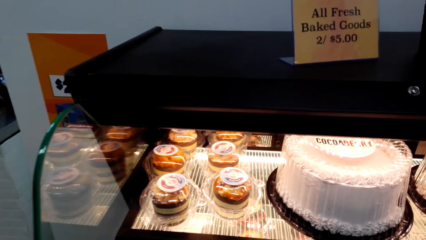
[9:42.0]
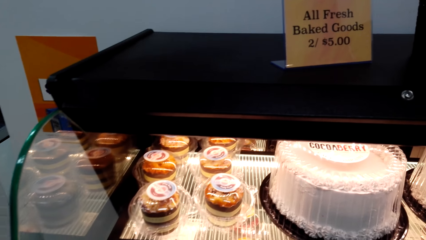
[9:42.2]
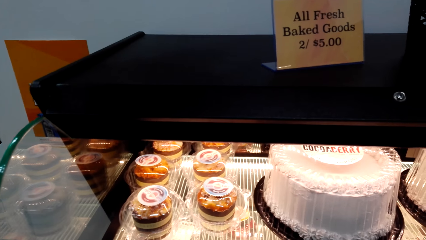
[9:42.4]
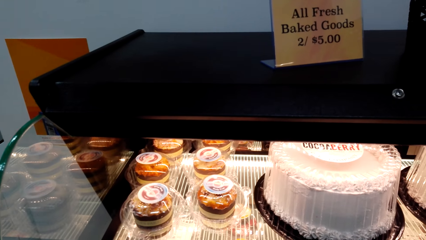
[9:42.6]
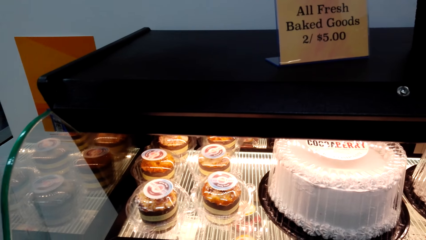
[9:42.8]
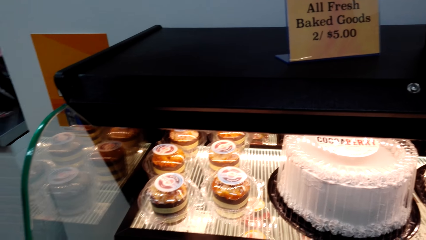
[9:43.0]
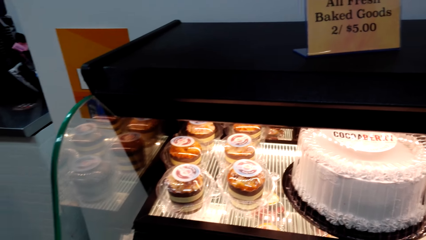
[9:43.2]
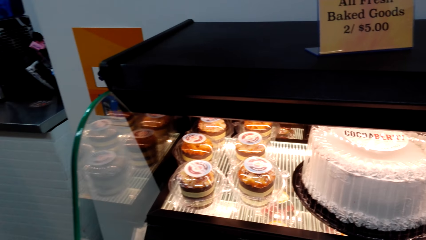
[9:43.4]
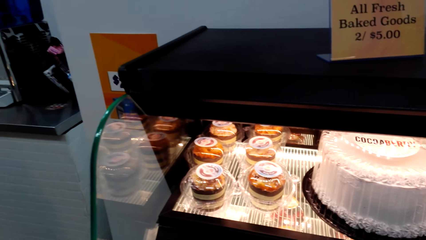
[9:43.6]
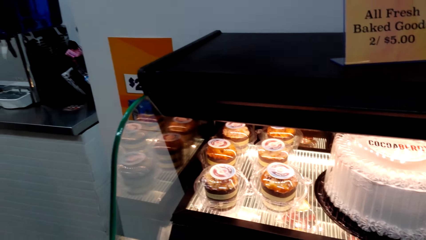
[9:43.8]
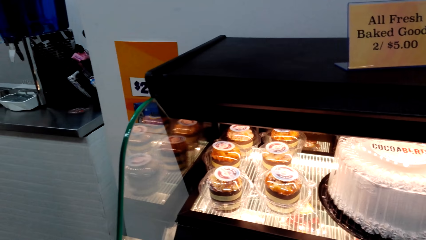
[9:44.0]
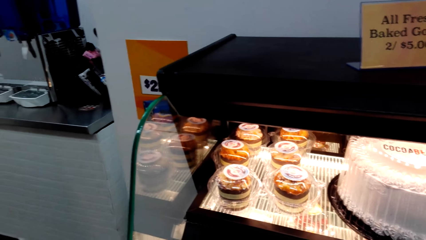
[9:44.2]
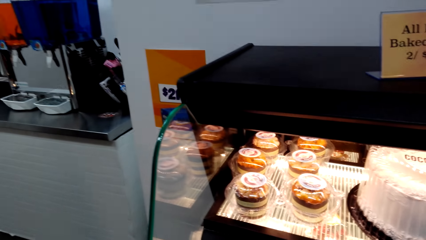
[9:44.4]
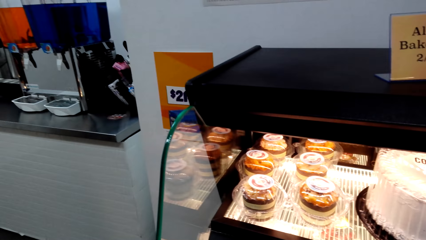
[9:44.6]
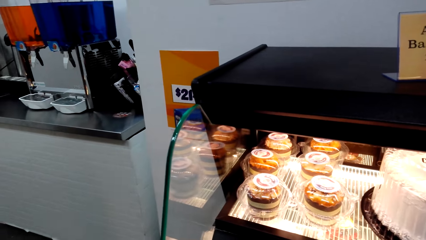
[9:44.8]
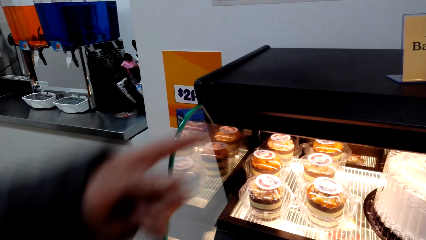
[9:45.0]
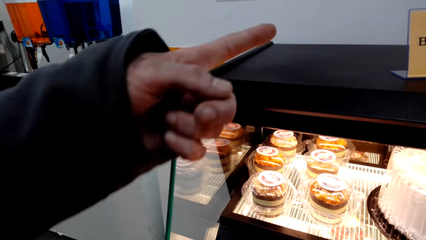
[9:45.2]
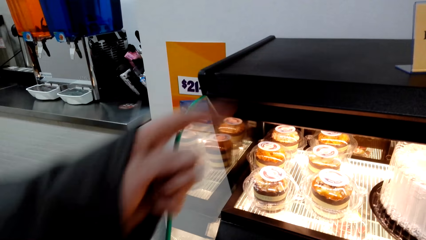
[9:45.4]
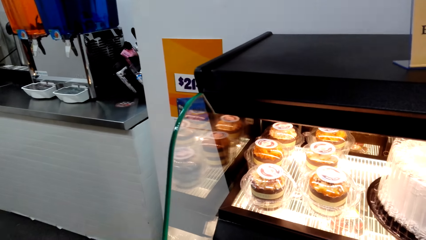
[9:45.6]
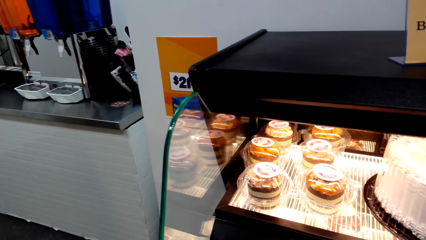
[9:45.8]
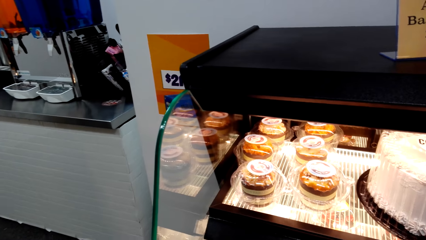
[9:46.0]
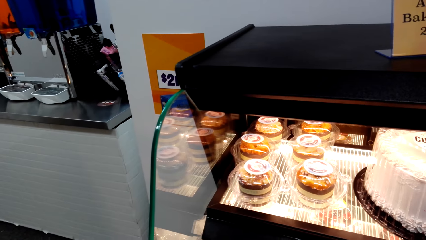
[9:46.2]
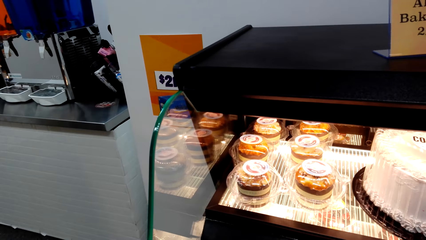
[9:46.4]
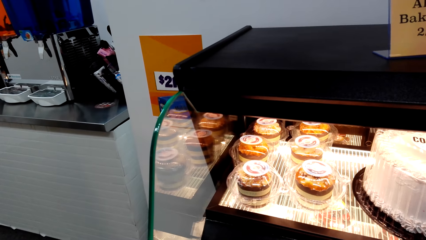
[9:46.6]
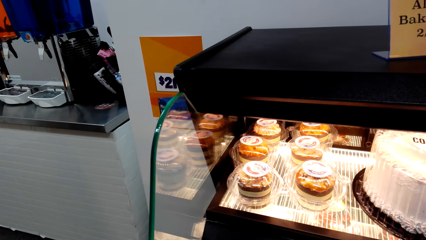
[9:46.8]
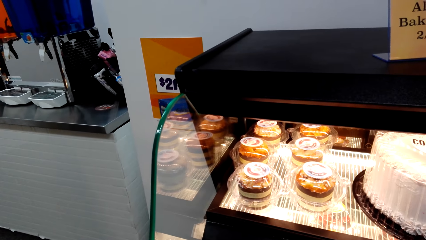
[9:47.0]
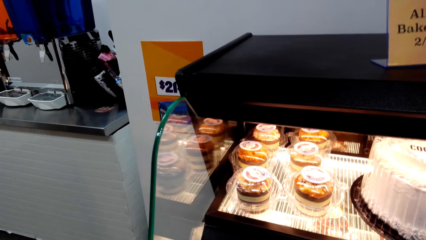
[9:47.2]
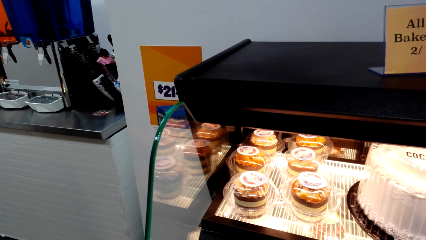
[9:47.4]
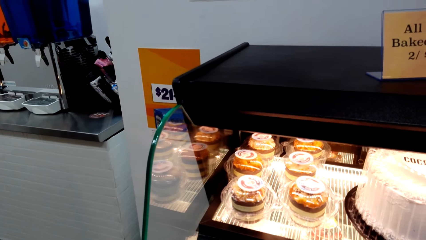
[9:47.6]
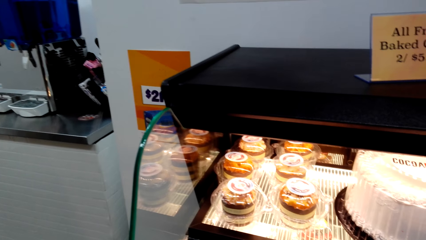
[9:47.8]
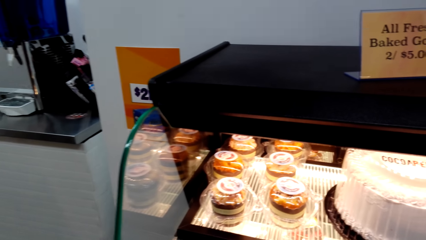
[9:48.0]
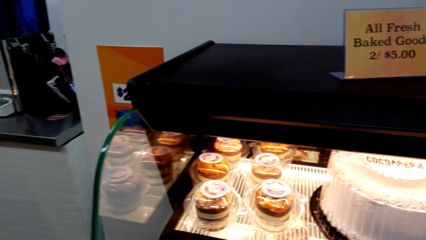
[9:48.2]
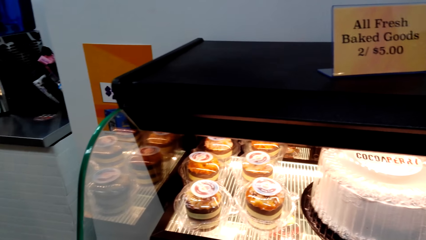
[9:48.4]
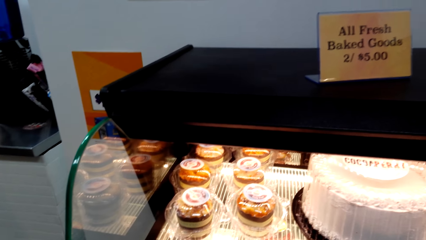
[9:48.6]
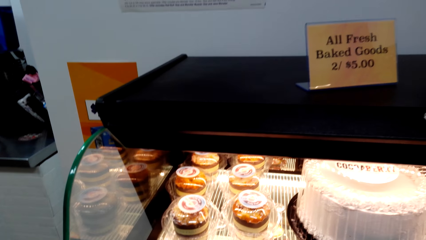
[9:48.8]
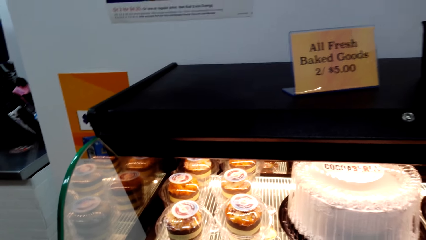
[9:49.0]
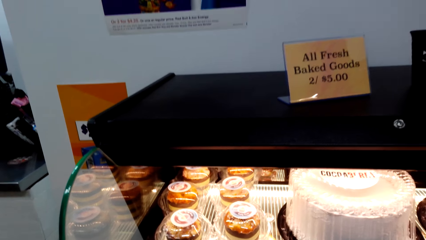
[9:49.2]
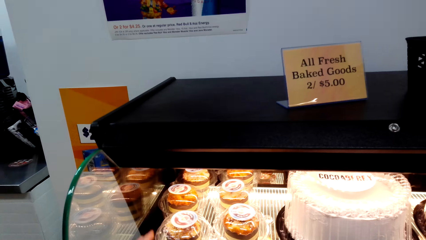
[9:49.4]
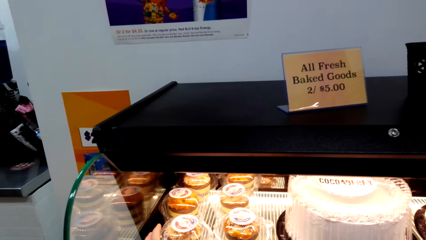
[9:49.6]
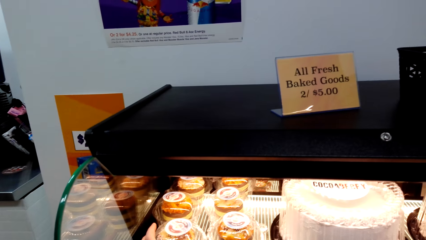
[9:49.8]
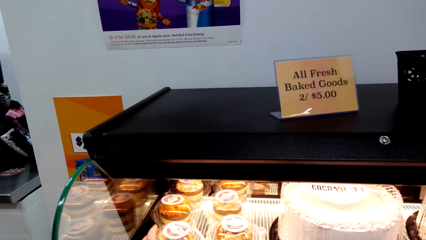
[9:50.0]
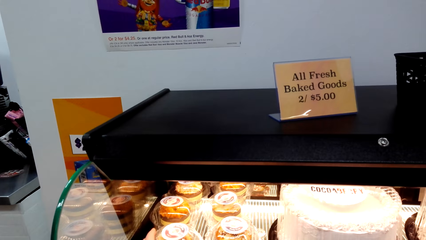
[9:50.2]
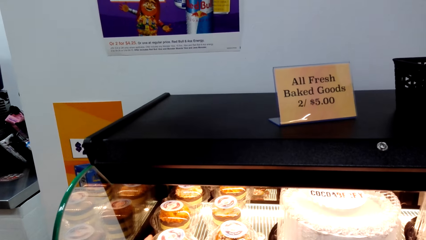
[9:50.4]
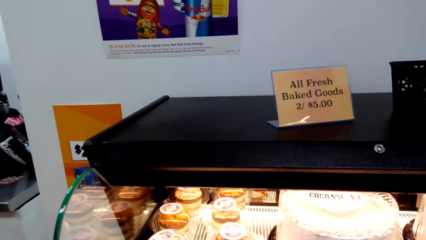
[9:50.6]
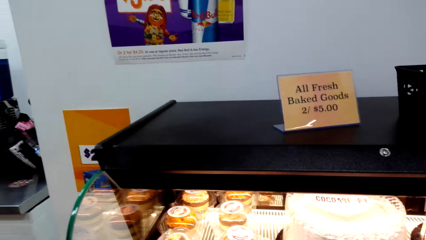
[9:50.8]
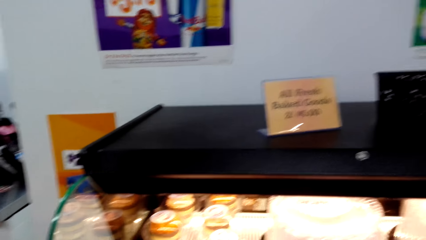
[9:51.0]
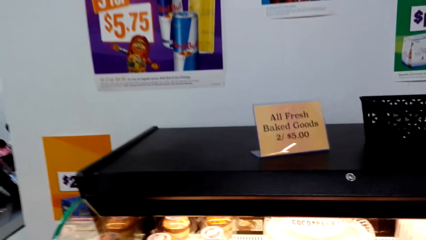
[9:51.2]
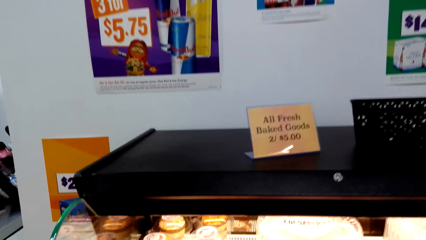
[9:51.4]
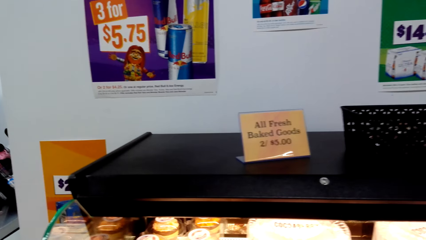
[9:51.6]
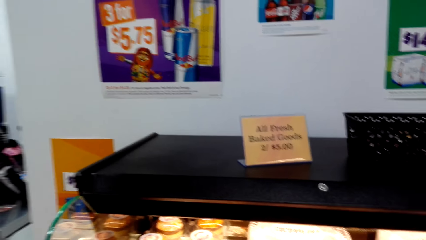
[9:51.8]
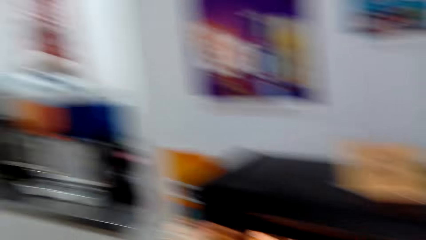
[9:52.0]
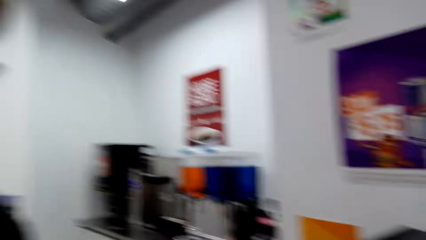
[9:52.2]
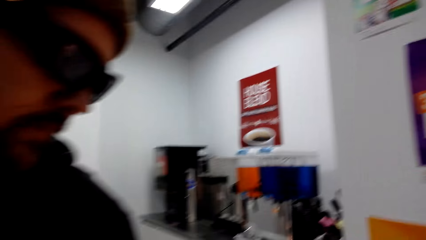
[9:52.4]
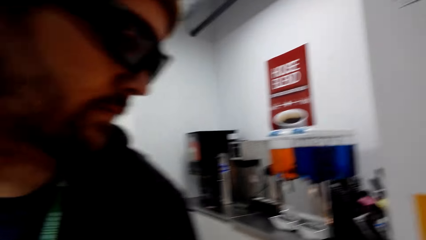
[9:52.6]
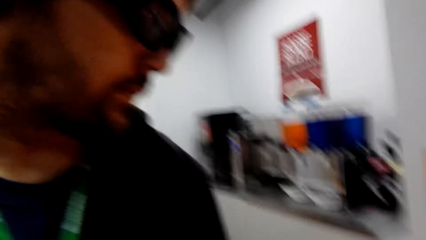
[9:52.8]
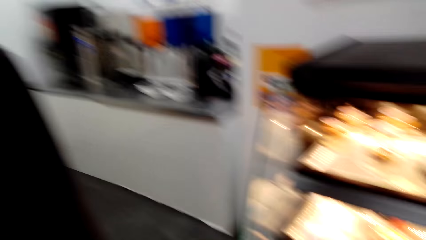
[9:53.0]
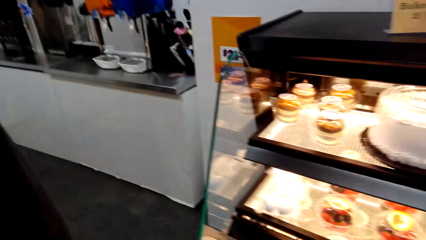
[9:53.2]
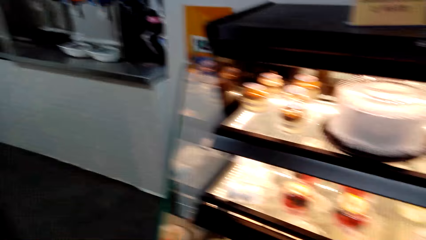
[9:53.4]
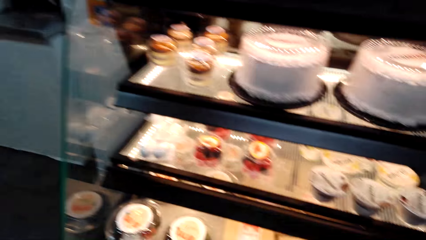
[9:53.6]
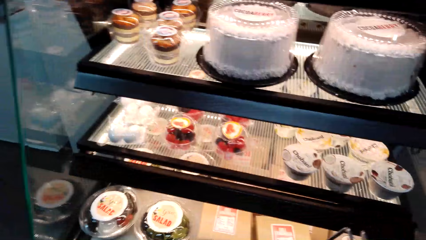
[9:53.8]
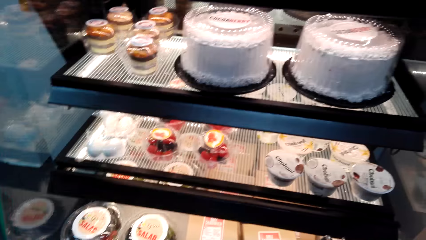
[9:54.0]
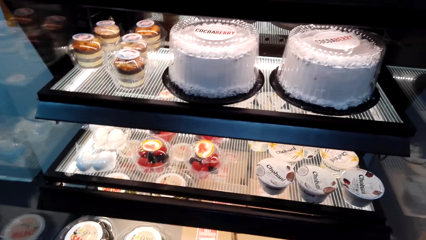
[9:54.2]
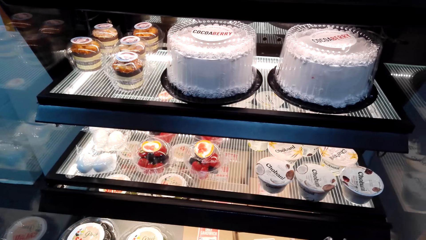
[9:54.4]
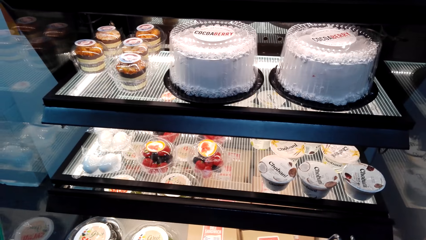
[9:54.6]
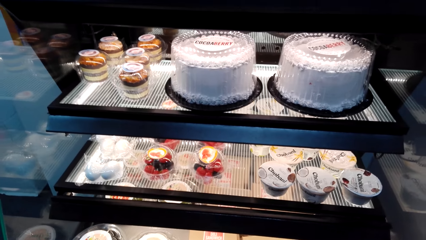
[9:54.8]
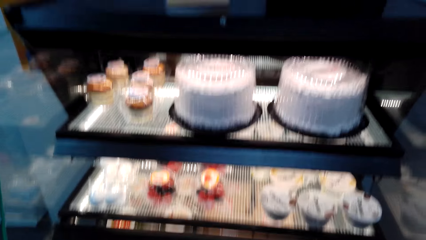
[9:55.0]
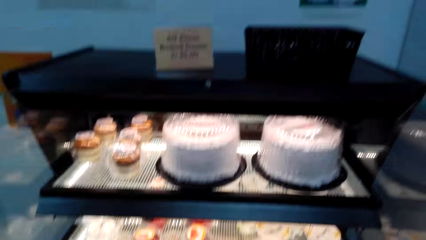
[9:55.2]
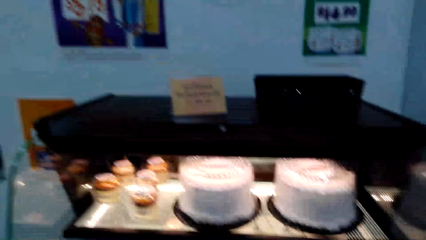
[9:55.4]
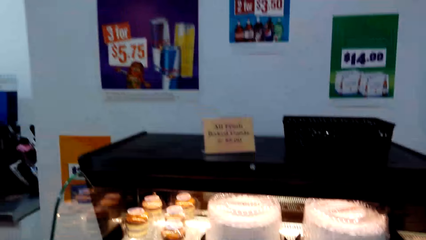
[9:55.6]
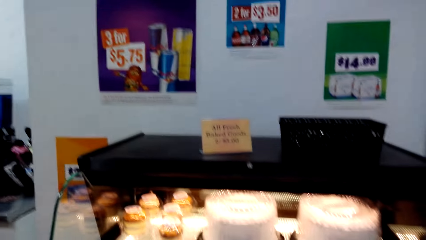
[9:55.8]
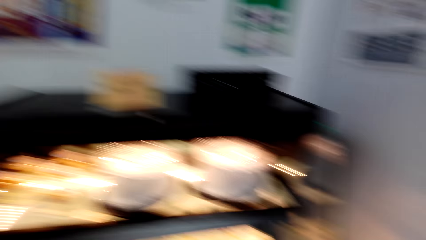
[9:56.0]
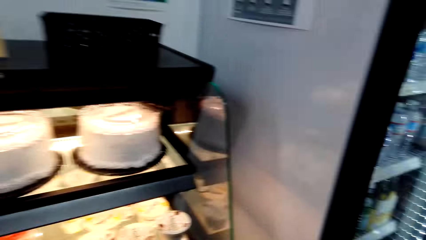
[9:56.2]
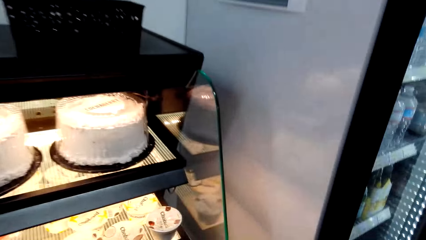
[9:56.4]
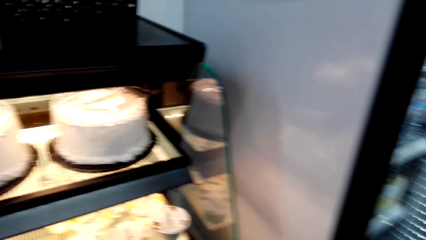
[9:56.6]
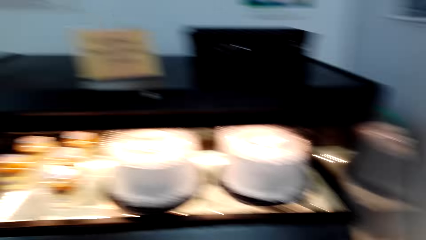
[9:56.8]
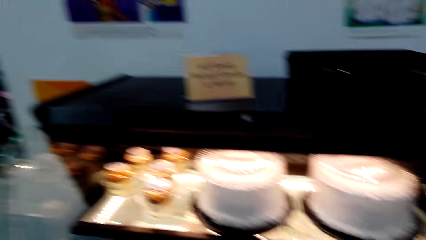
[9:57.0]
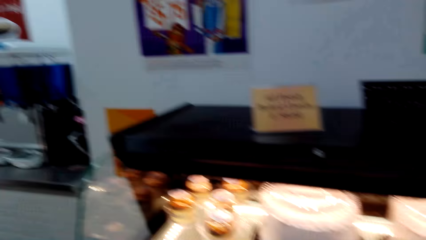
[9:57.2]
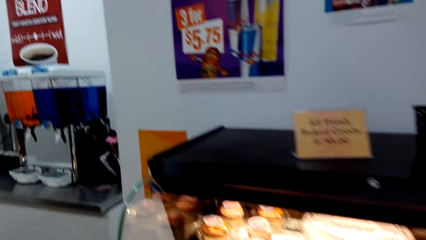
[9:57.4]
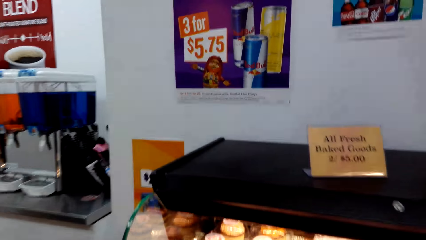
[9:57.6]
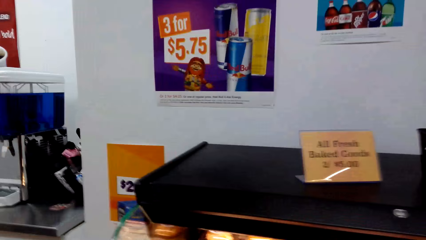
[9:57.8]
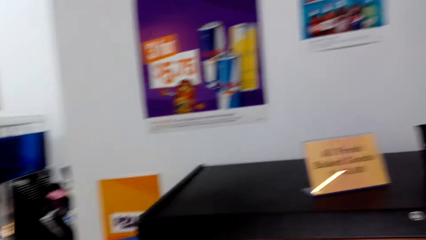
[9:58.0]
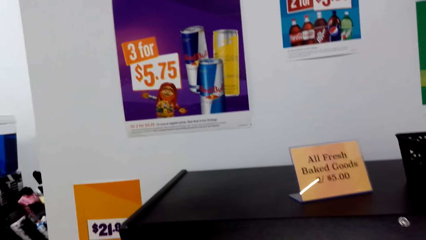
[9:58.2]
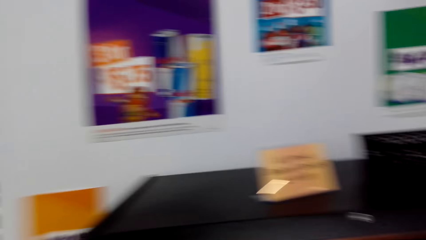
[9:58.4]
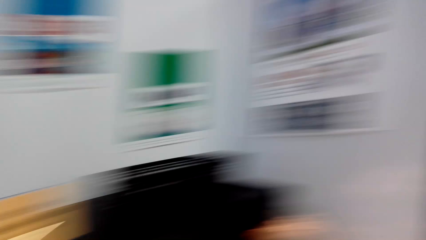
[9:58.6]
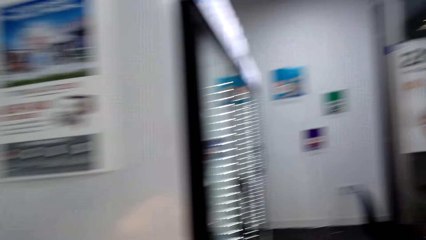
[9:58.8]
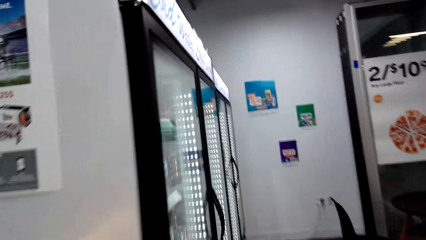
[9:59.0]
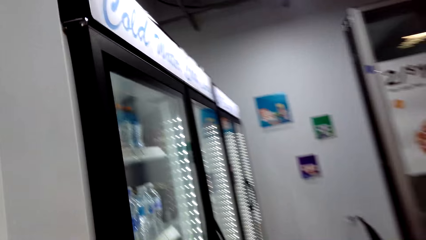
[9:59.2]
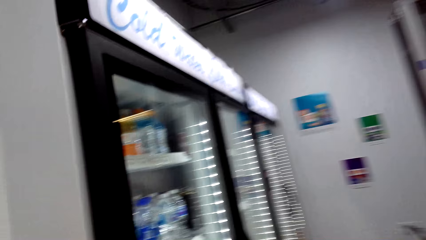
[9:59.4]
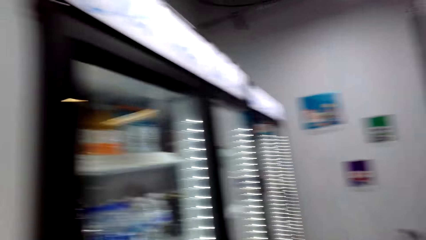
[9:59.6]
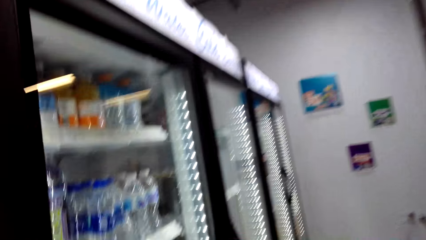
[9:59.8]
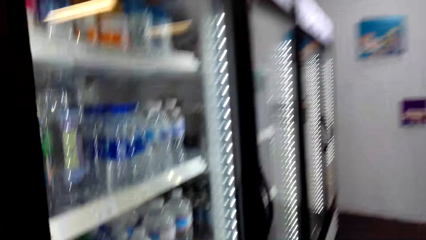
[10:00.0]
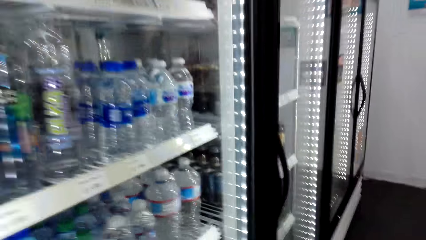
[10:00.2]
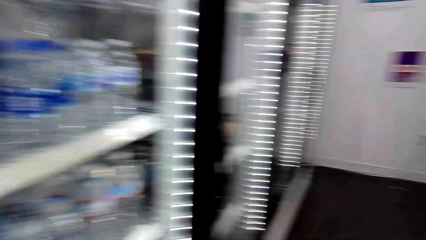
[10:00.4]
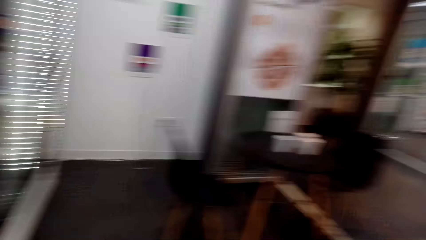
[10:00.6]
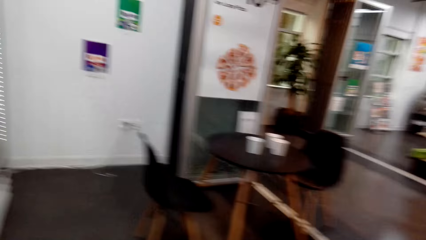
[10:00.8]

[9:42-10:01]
The camera wearer dialogues with a man. The man picks the cake. The camera wearer points at the cake. They look around. They walk around. They look around the cake display. They dialogue with the man. They walk around the cake display.
